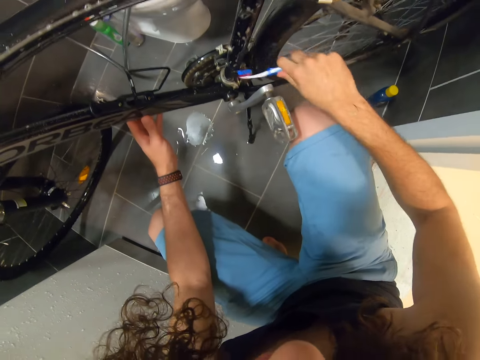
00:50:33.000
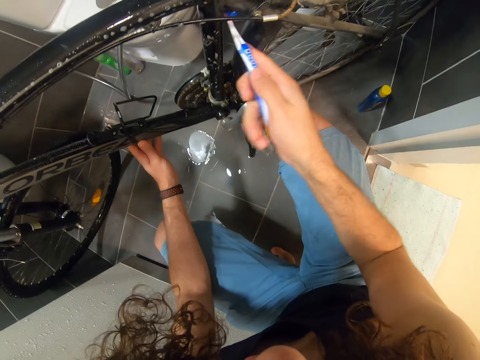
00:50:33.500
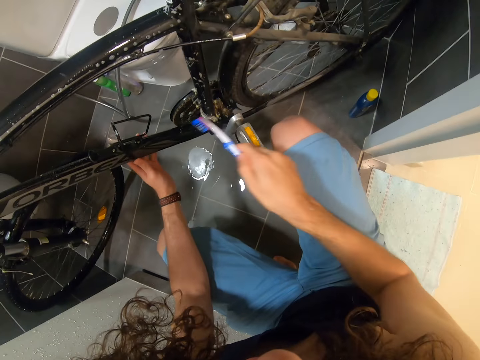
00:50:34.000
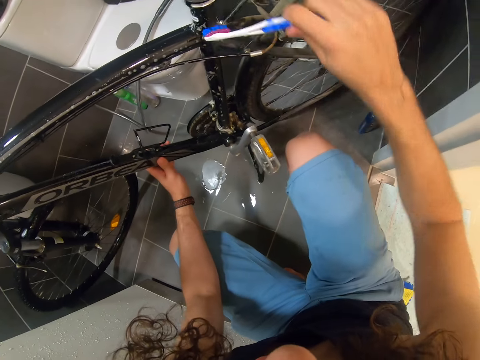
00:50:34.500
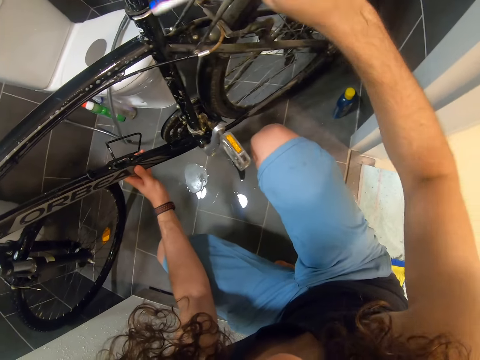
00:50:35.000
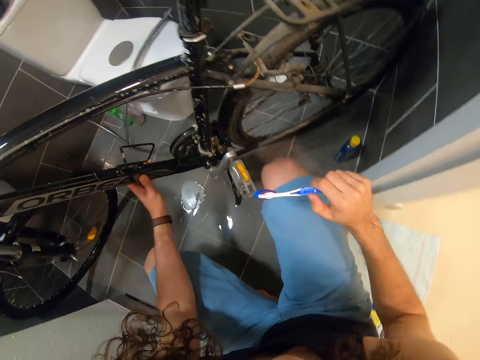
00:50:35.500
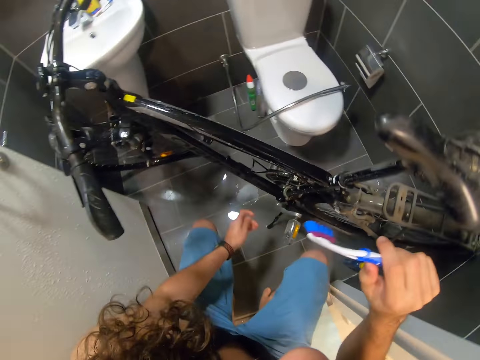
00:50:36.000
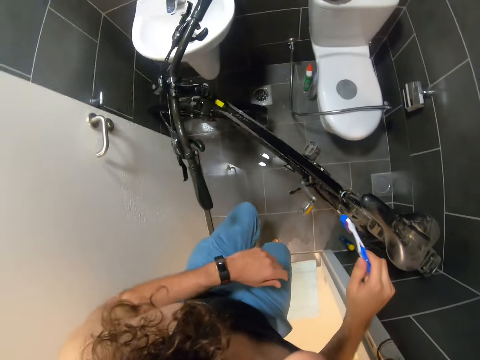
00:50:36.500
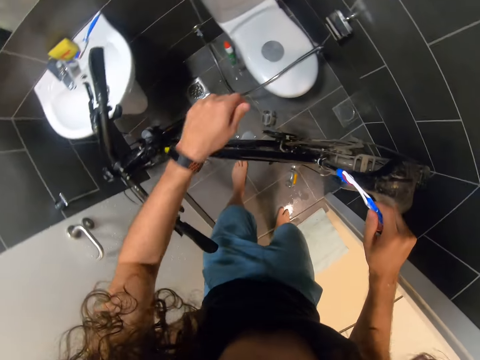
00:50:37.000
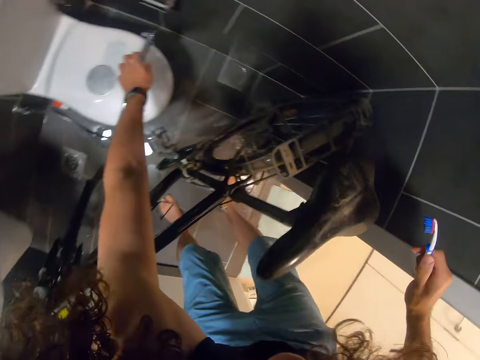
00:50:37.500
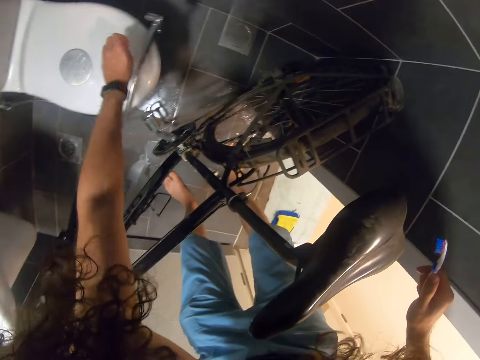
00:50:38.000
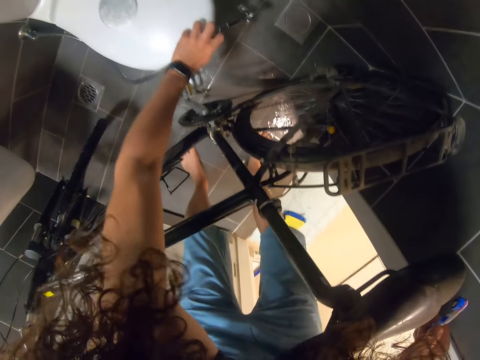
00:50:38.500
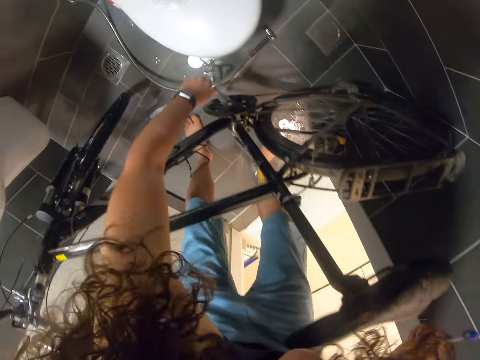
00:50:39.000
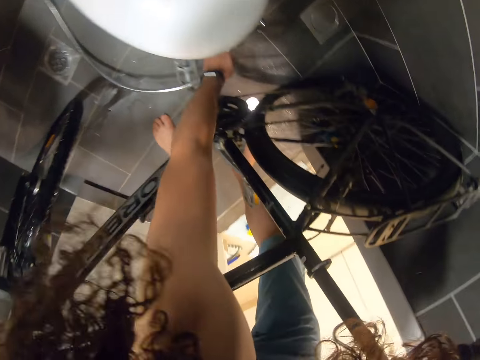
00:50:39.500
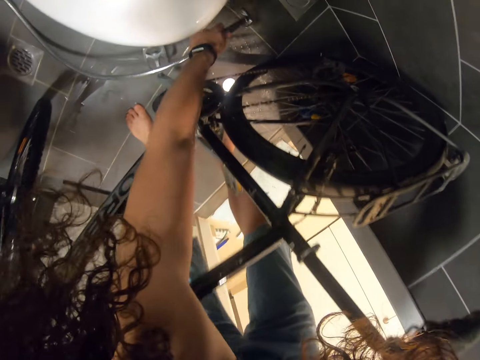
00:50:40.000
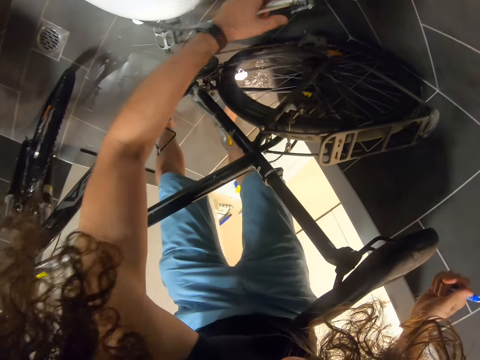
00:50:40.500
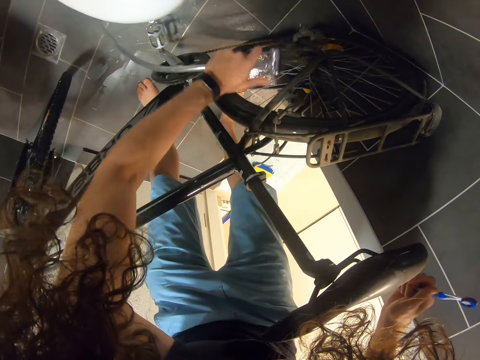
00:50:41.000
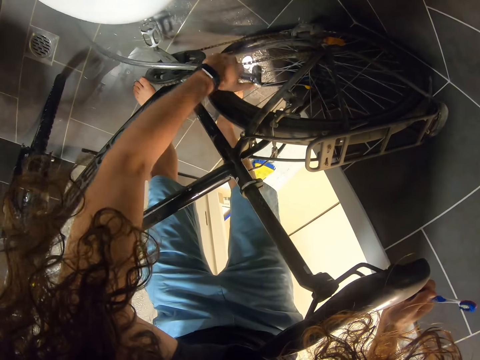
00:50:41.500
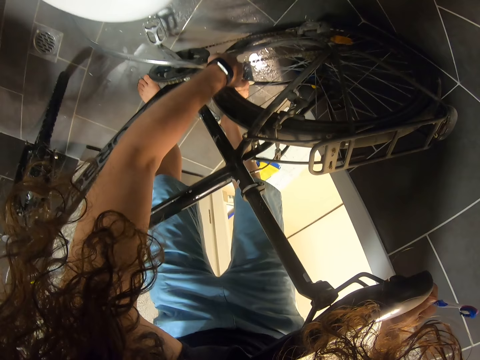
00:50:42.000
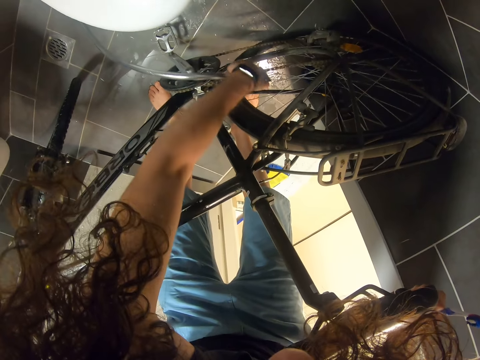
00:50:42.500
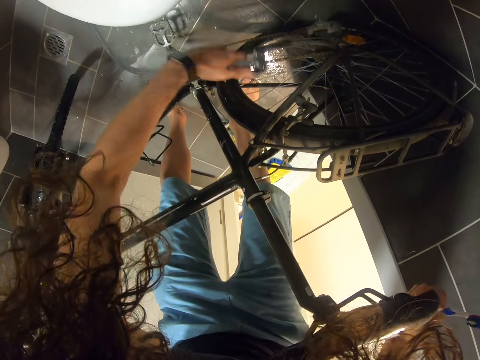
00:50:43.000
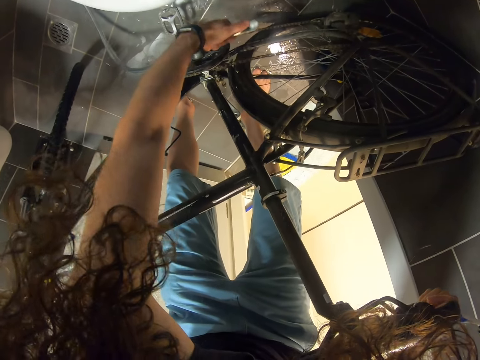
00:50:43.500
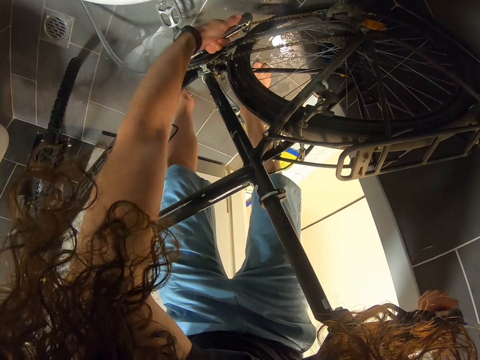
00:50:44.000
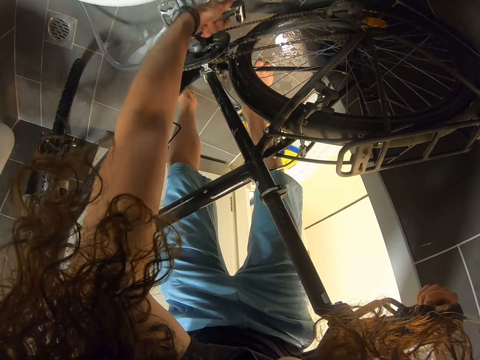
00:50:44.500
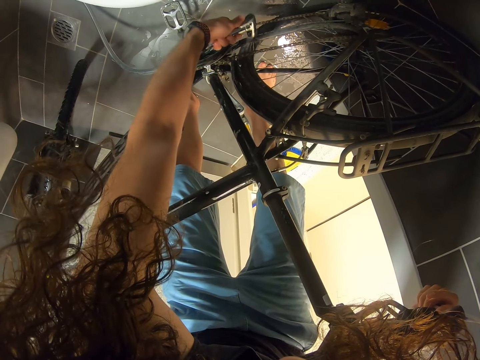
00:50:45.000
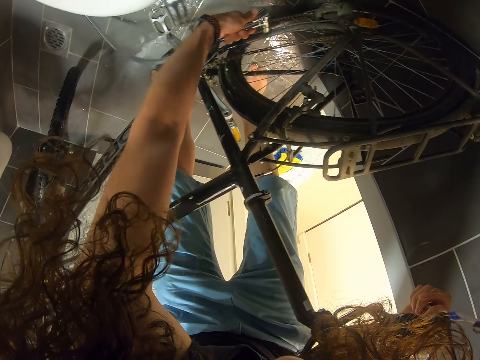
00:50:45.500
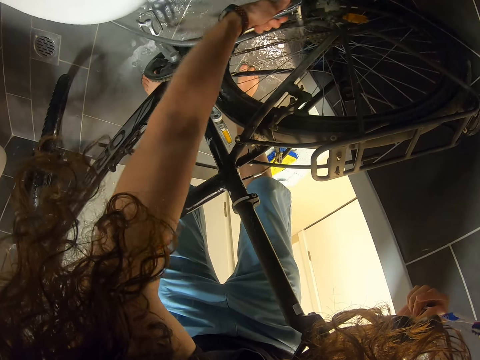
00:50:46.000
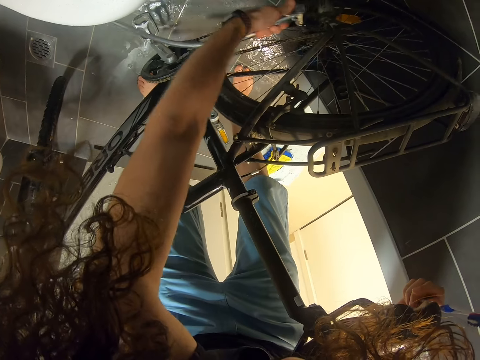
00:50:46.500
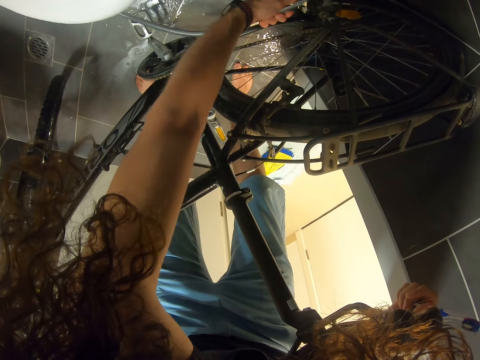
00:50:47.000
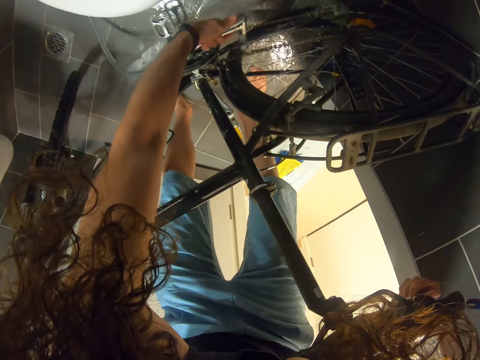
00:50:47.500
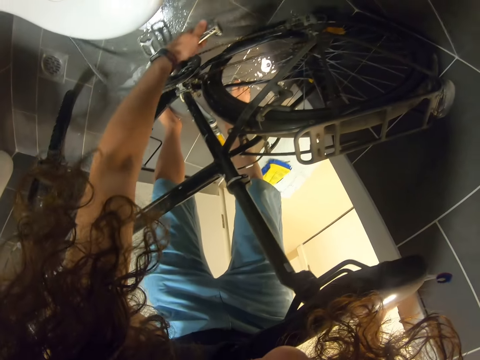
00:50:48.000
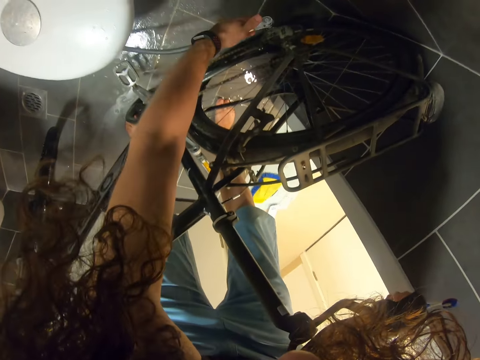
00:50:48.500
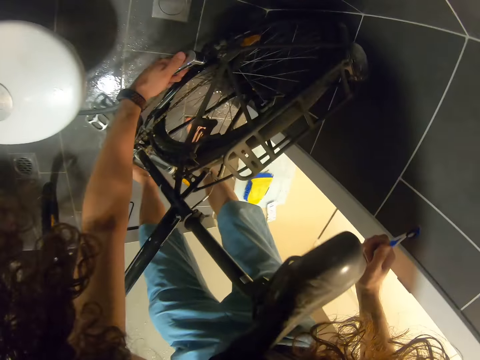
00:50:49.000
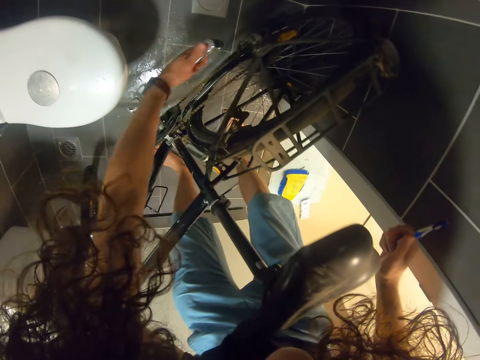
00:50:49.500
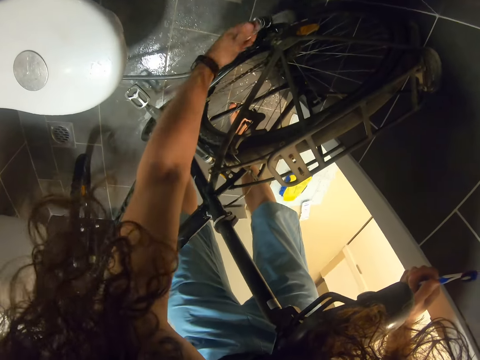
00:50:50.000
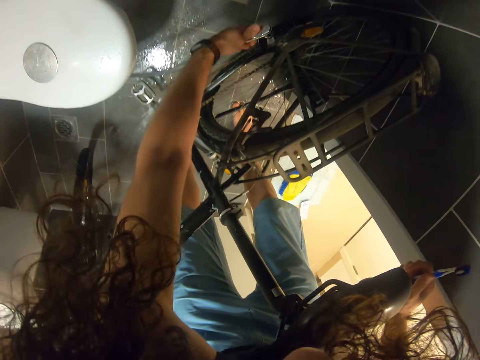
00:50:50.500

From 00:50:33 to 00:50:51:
The camera wearer looks around. They take the shower pipe. They rinse the bicycle. They rinse the bicycle with clean water.

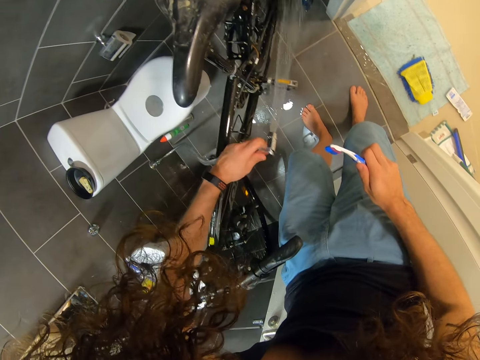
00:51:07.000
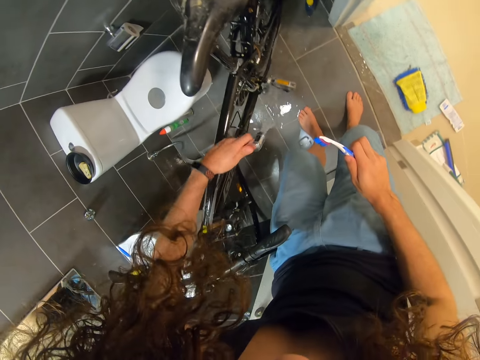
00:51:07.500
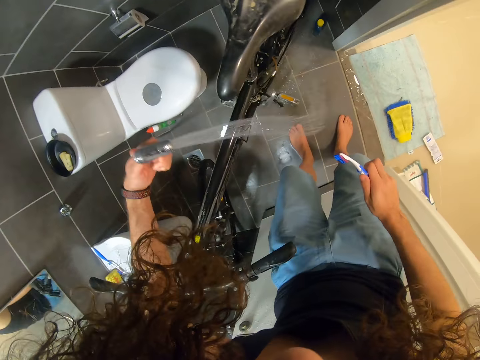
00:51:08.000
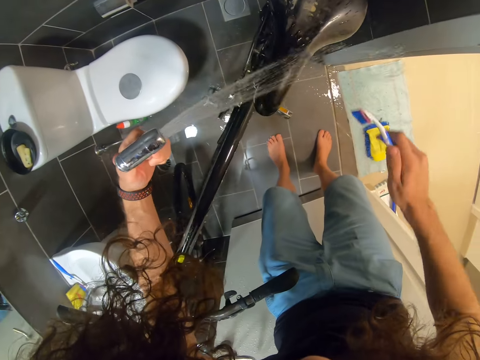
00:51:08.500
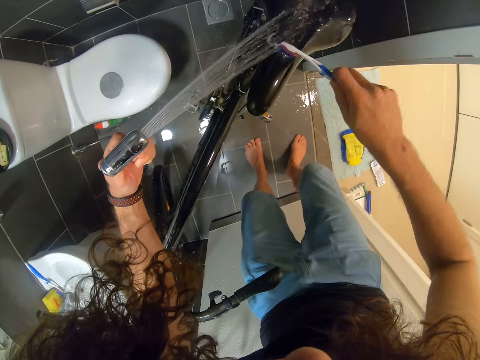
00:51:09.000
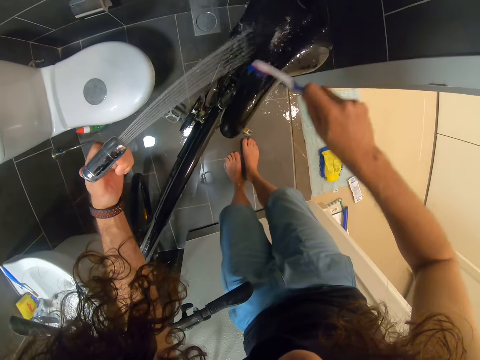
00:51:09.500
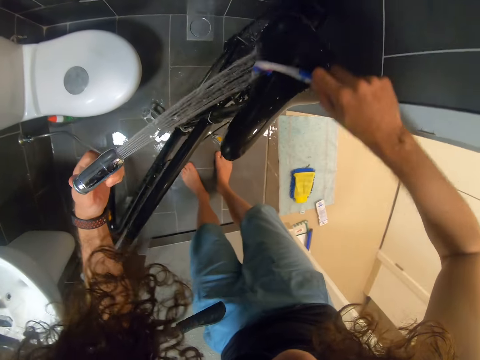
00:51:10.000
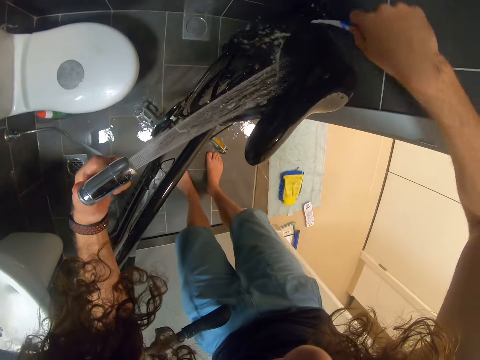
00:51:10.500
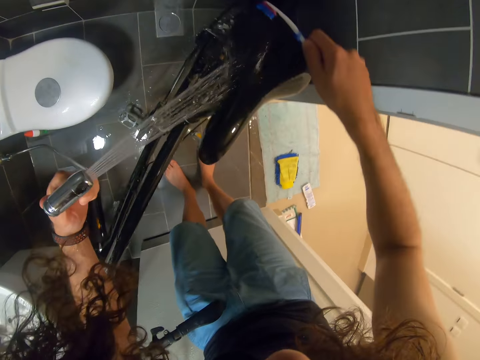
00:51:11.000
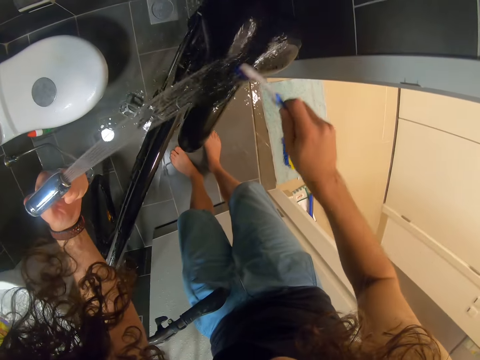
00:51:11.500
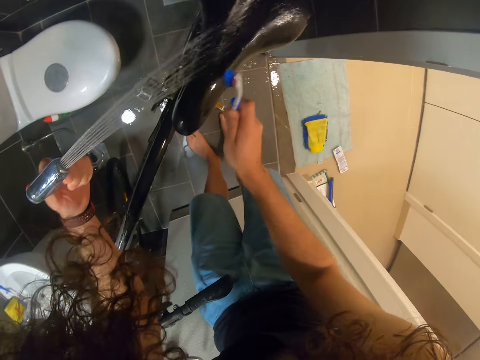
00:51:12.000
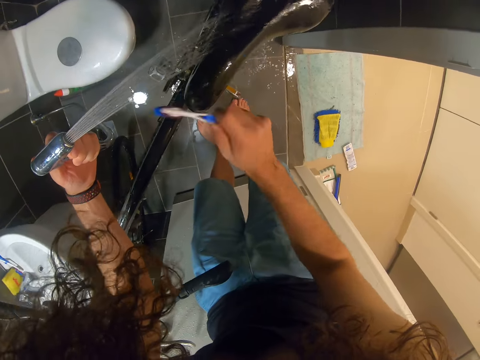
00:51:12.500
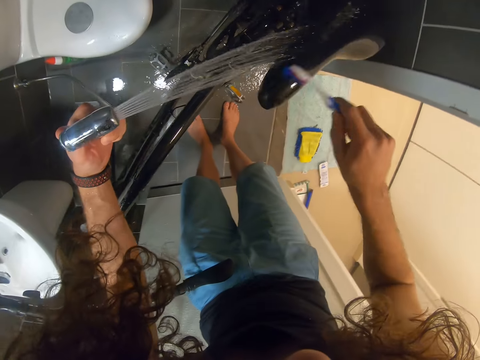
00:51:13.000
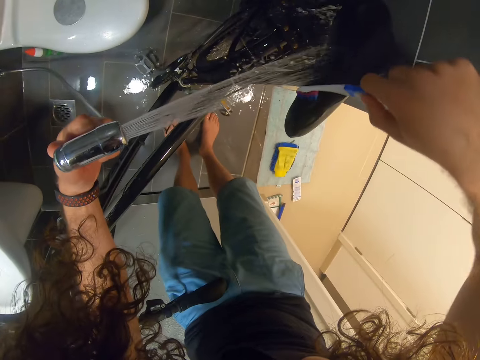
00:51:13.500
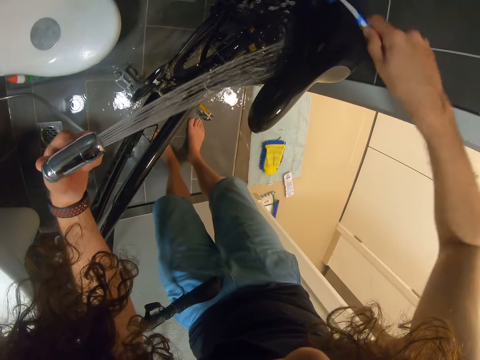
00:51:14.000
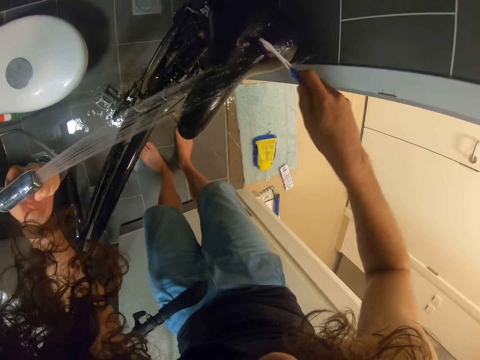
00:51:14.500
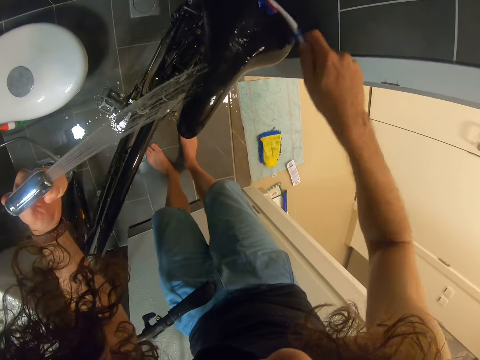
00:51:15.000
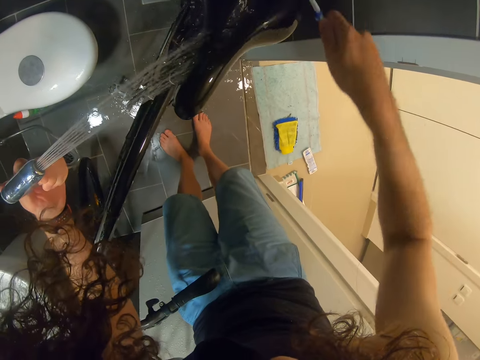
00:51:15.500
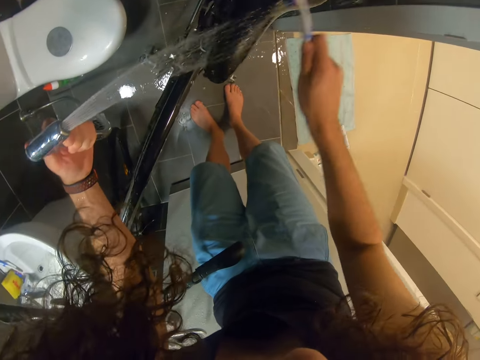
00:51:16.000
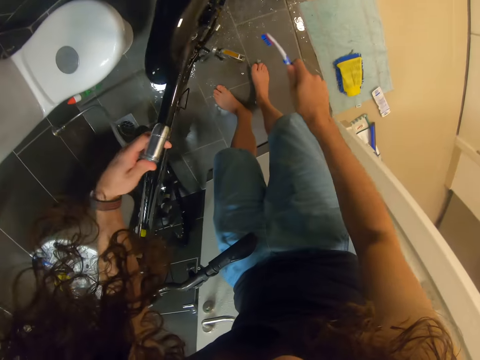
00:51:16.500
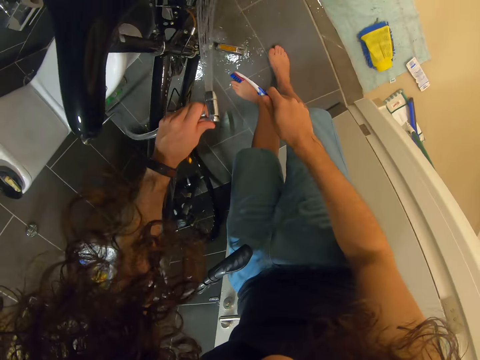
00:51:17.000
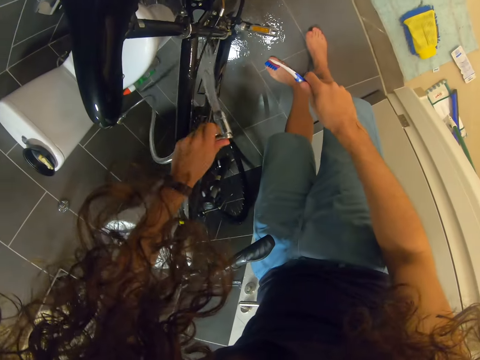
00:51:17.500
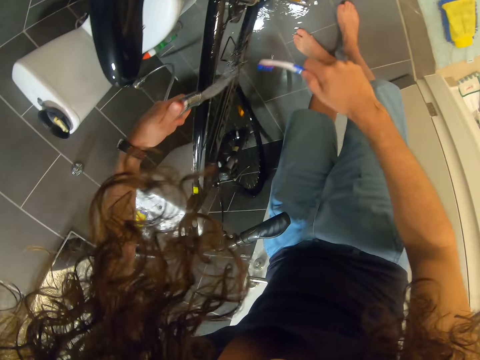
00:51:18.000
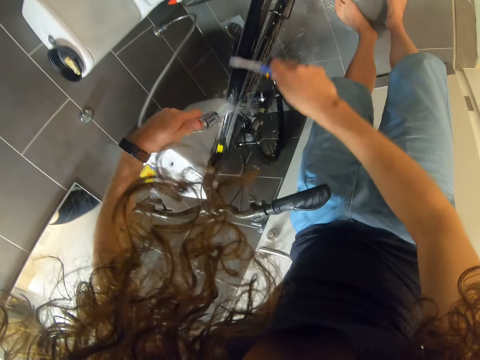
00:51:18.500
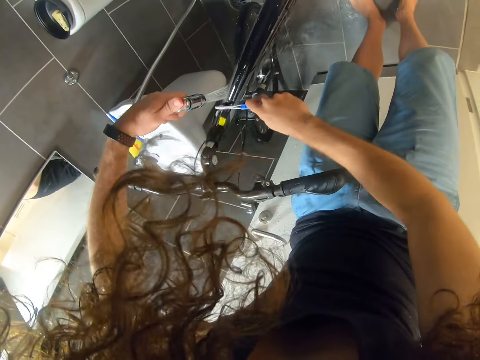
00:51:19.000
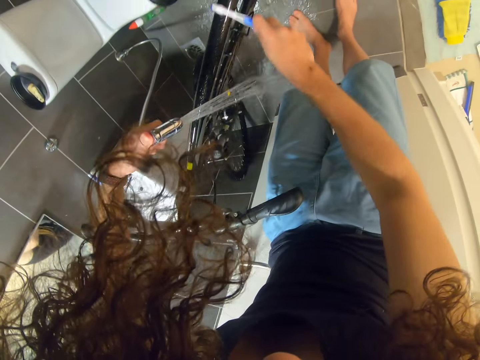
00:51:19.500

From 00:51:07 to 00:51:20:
The camera wearer brushes the saddle. They rinse the bicycle.
